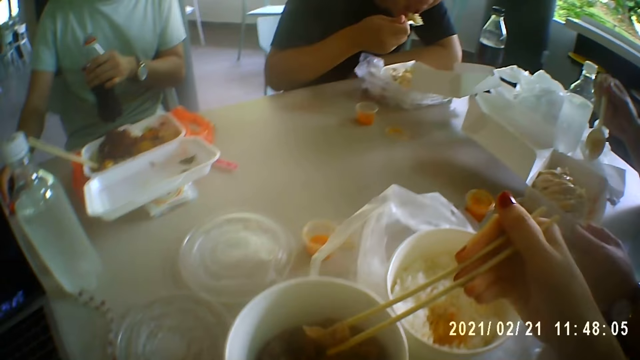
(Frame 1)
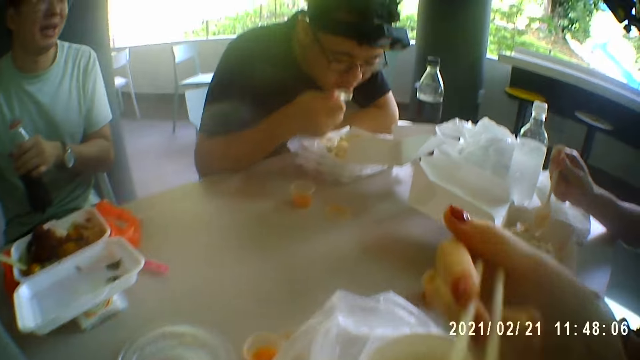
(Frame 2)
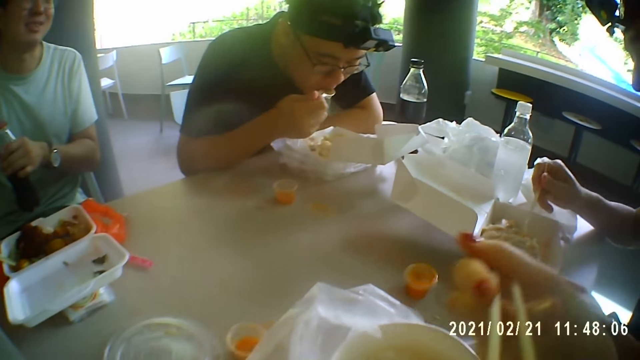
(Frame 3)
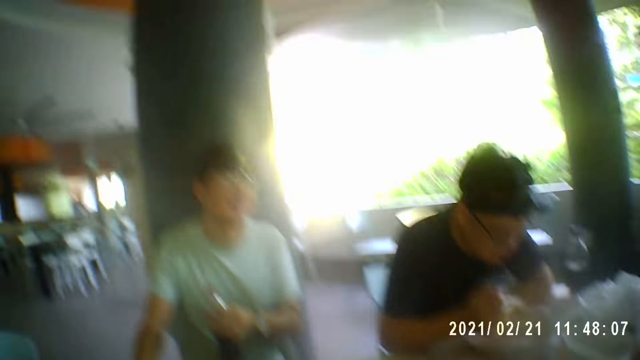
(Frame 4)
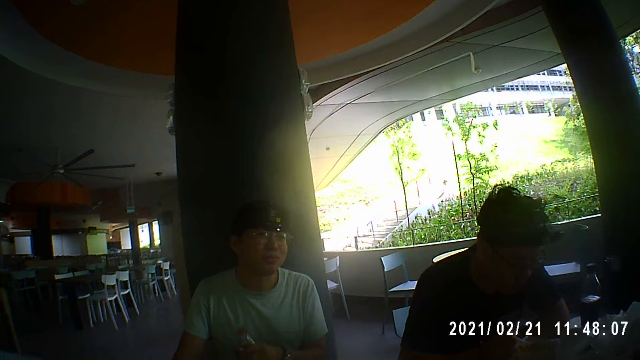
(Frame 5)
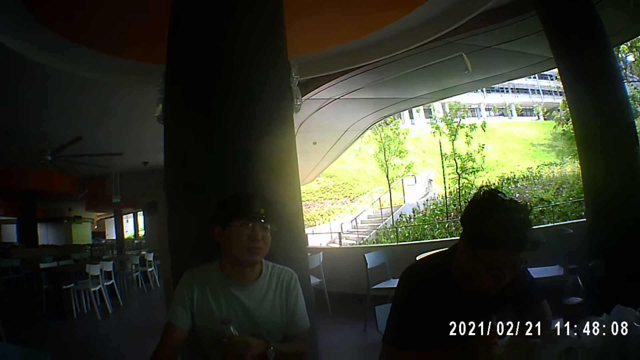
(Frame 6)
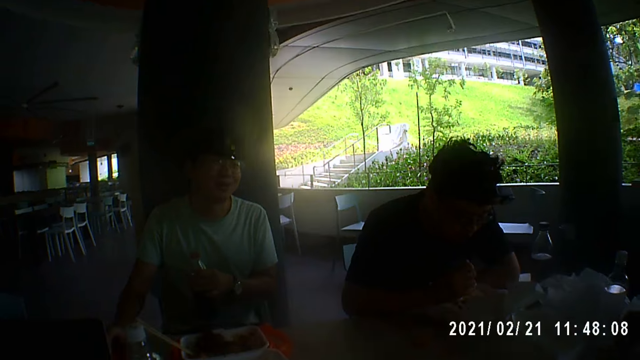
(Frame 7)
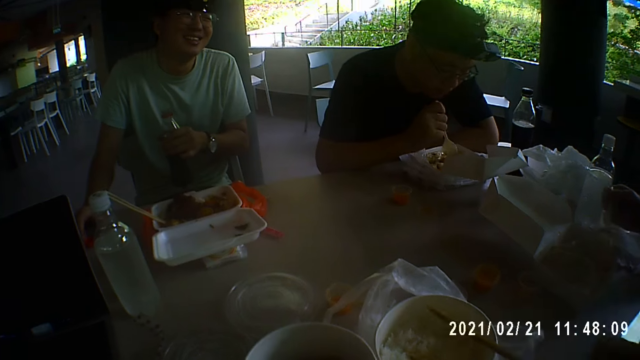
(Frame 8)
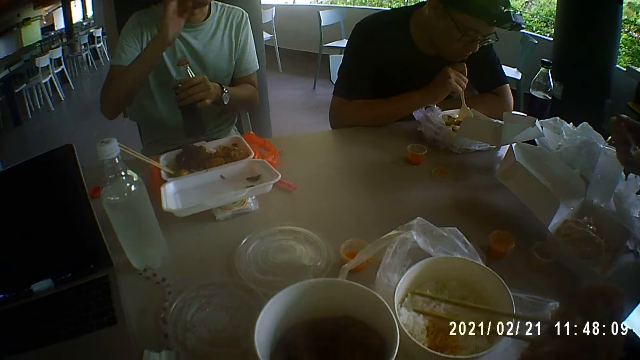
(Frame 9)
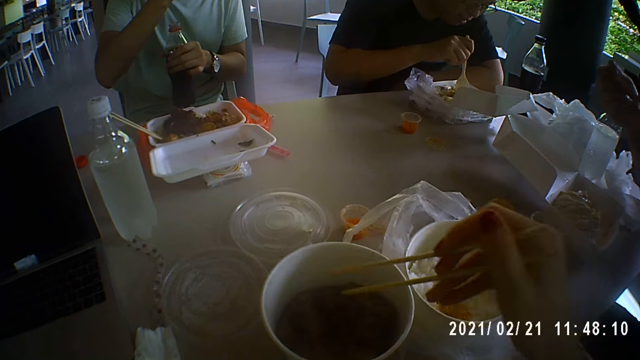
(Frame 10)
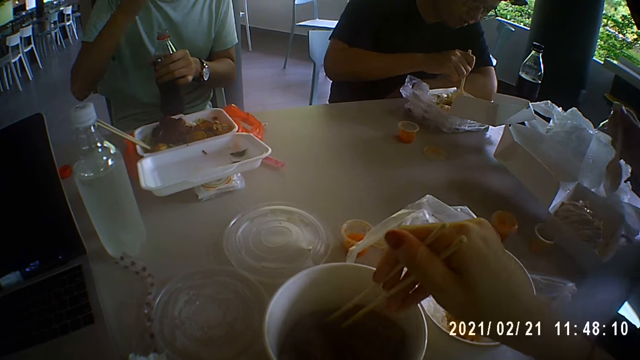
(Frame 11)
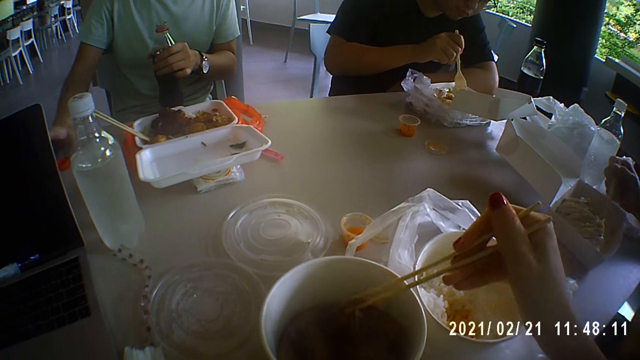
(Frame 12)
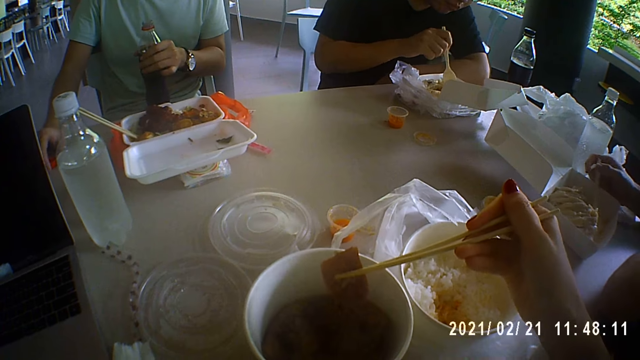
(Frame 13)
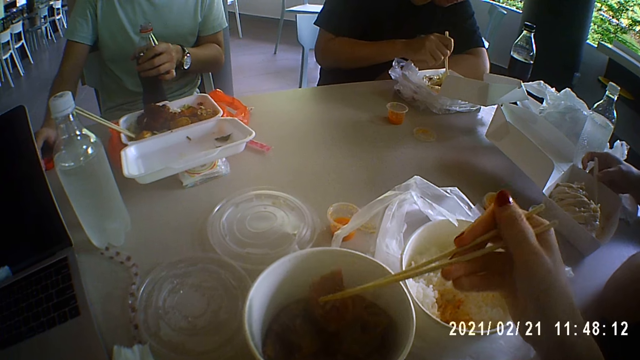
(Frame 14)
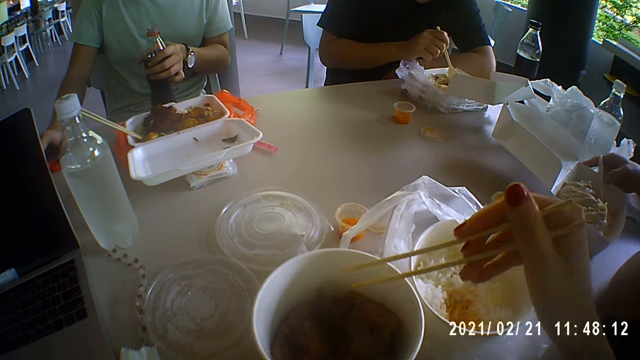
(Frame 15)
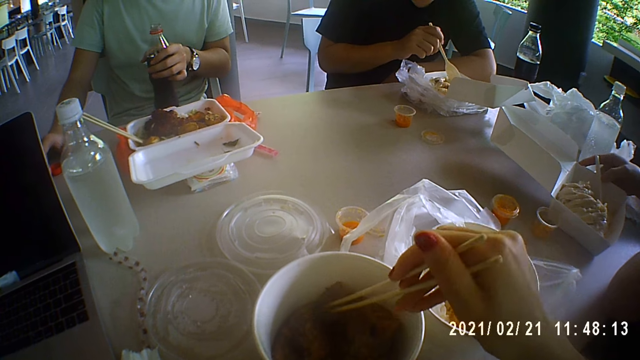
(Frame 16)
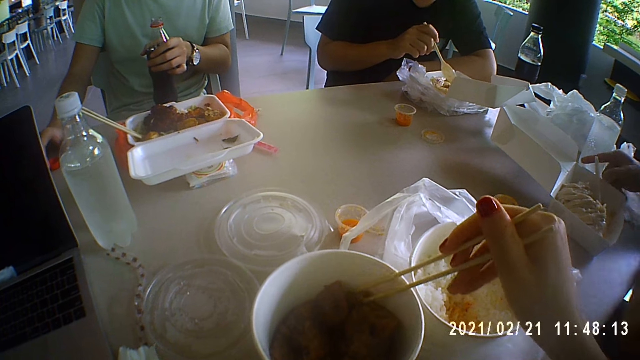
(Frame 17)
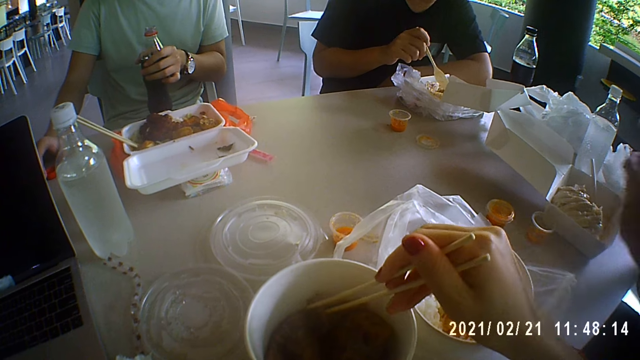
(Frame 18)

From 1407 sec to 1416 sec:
The camera wearer picks a chicken from the soup bowl with the chopsticks in her right hand. A man eats the rice with the spoon in his right hand. The camera wearer eats the chicken with the chopsticks in her right hand. Another man holds a spoon of rice in his right hand and eats the rice with the spoon in his right hand. A third man touches his nose with his right hand. The camera wearer picks the chicken from the soup bowl with the chopsticks in her right hand. The third man places his right hand on the lid of the cola on the table. The camera wearer drops the chicken in the soup bowl with the chopsticks in her right hand.

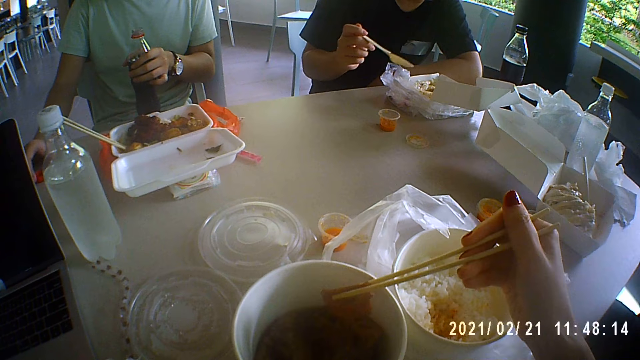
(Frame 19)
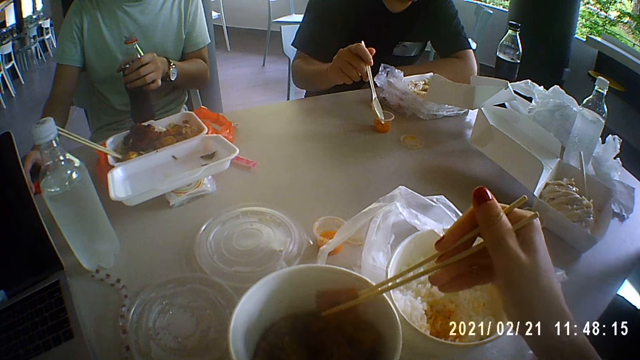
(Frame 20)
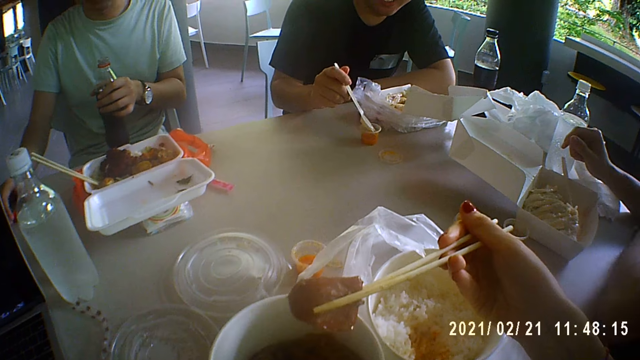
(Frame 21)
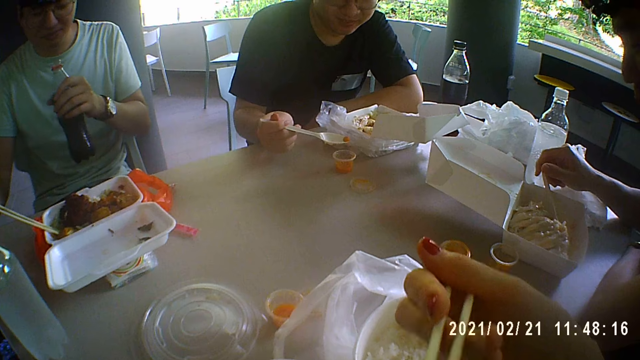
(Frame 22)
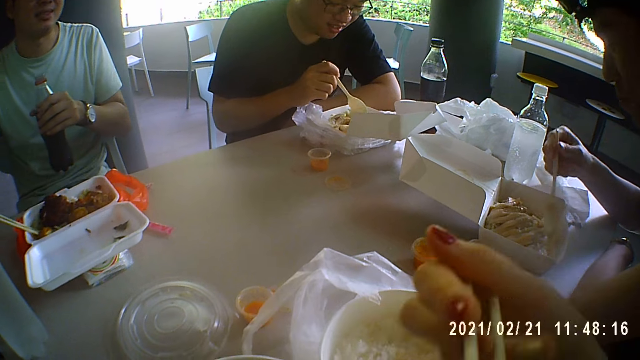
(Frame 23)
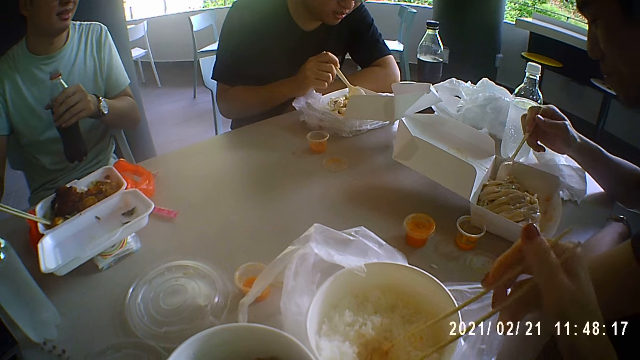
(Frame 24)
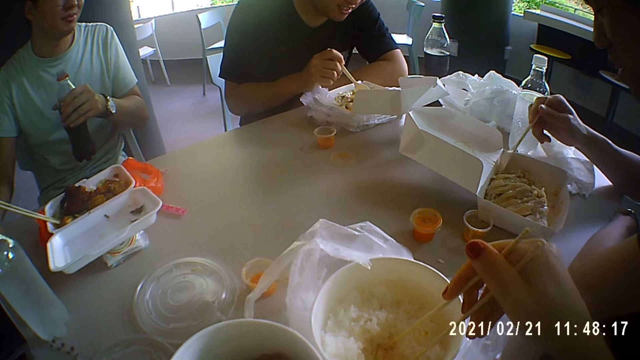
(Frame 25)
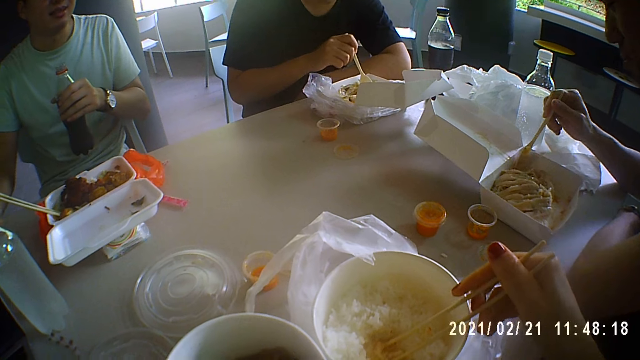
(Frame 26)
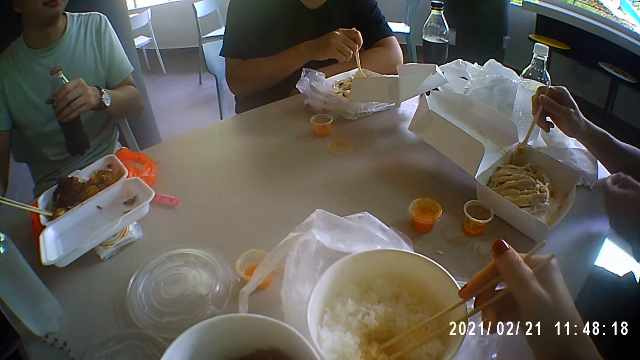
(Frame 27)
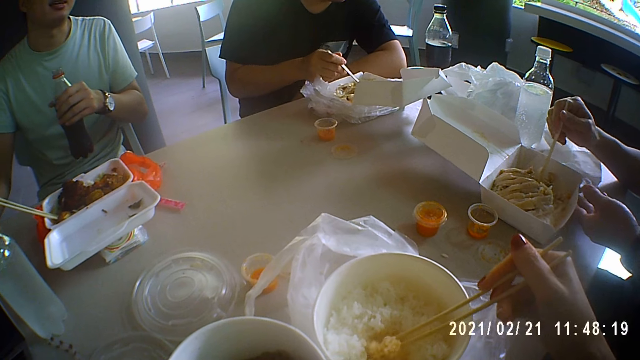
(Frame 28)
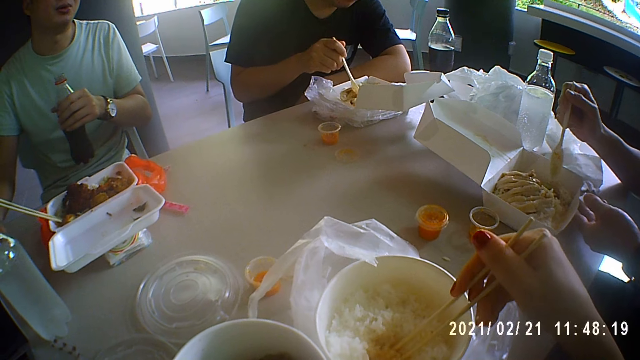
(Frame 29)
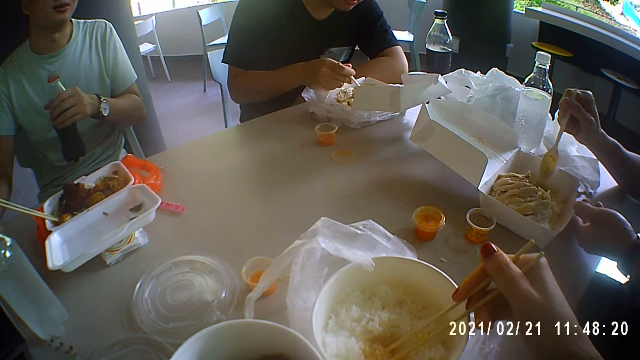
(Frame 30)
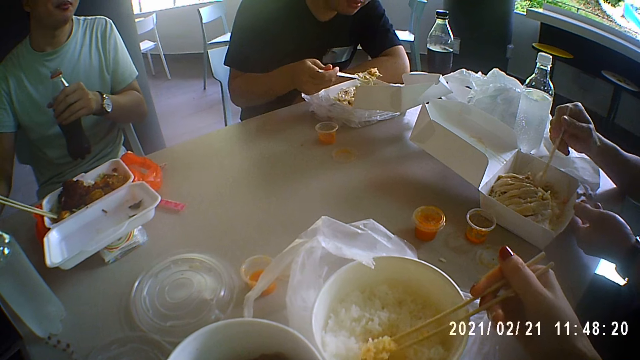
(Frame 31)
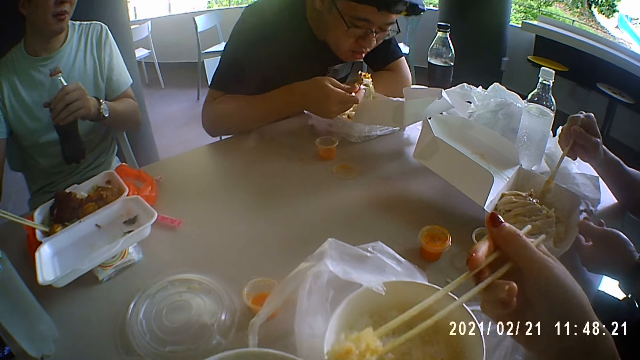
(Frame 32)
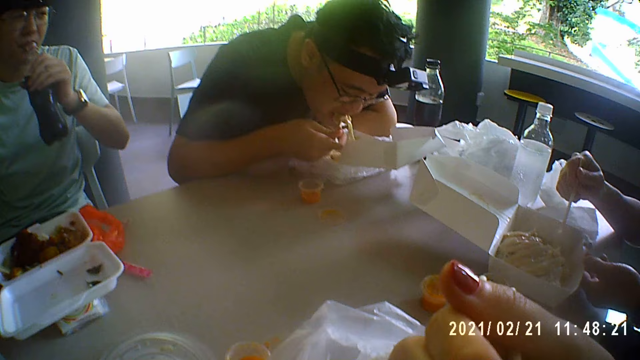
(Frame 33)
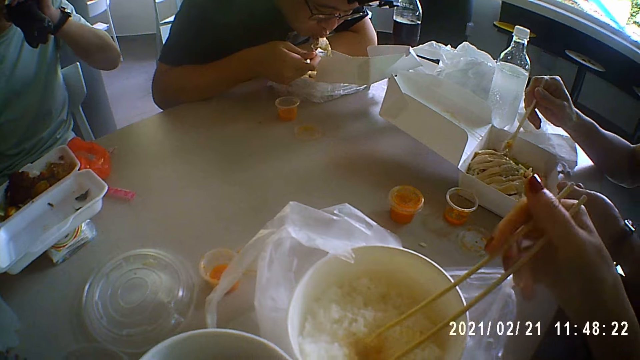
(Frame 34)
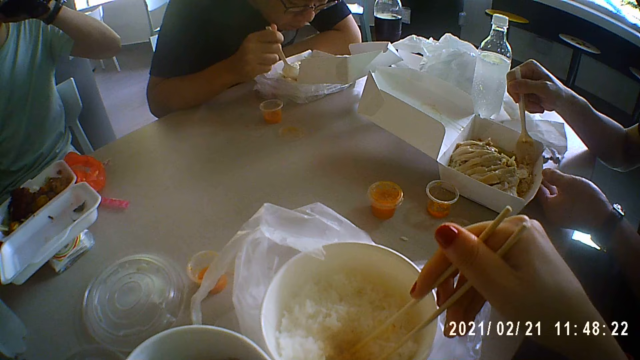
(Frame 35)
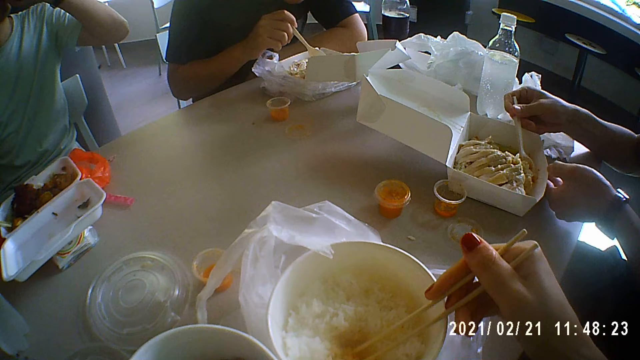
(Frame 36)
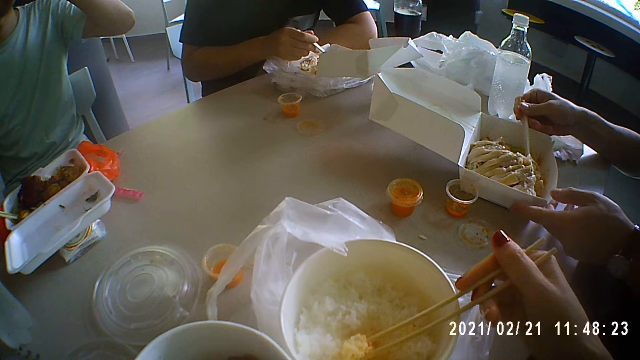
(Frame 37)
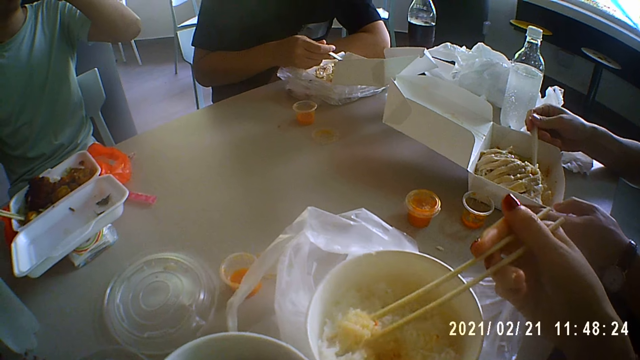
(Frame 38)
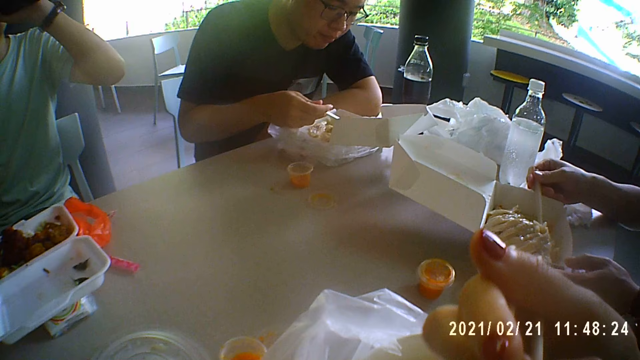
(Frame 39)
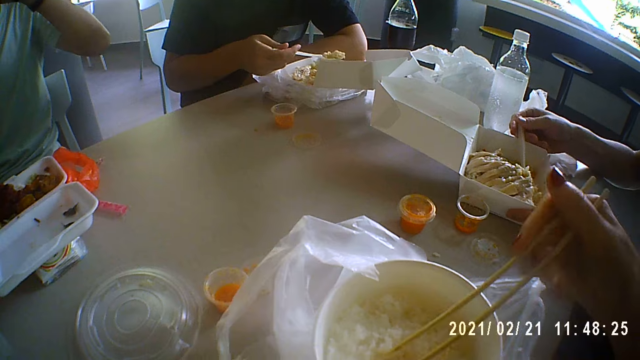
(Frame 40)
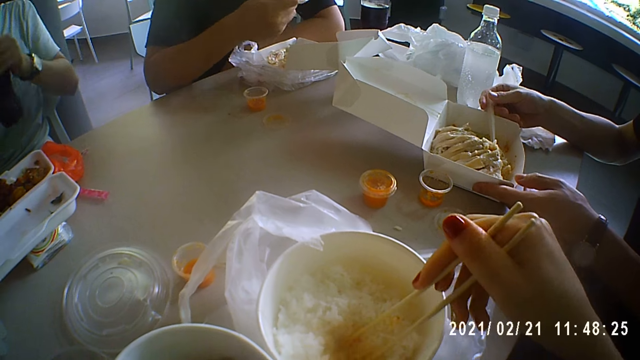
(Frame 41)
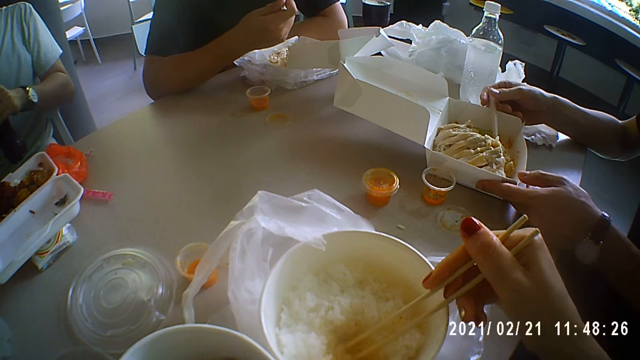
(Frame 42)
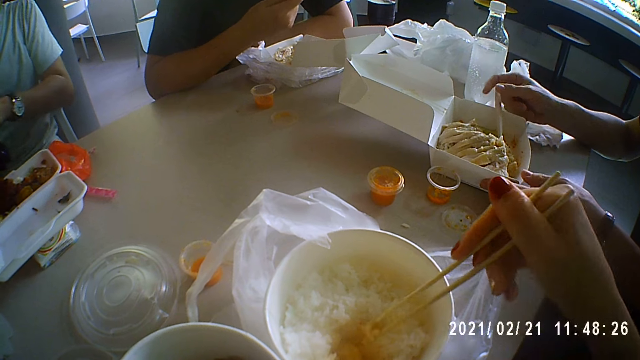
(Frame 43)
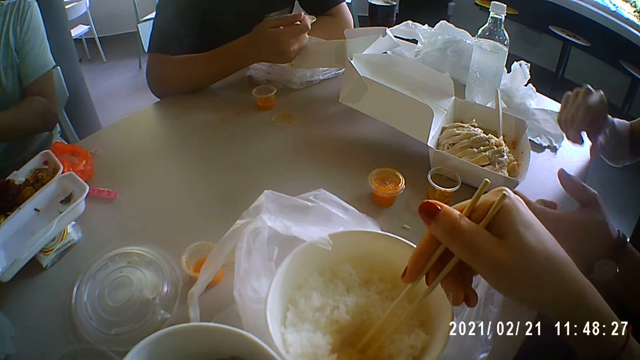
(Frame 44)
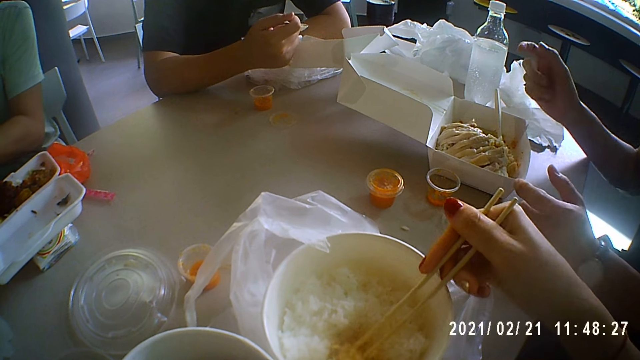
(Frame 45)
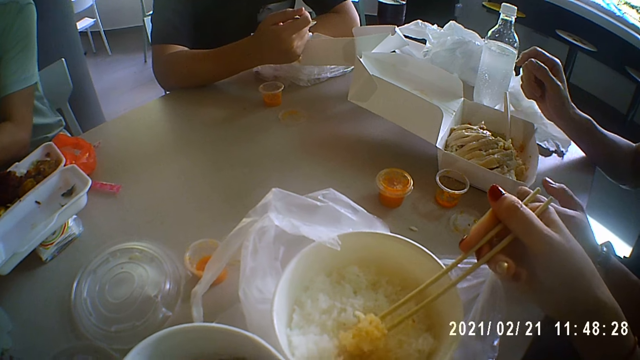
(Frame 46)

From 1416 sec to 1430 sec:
The camera wearer picks the chicken from the soup bowl with the chopsticks in her right hand. A man scoops sauce from a sauce cup on the table with the spoon in his right hand. The camera wearer eats the chicken with the chopsticks in her right hand. The man stirs the sauce with rice in the disposable container with the spoon in his right hand. Another man stirs the rice in the disposable container with the spoon in his right hand. The camera wearer takes rice from the bowl with the chopsticks in her right hand. The second man touches the disposable container with his left hand. The first man takes chicken from the disposable container with the spoon in his right hand and eats the chicken with the spoon in his right hand. The camera wearer eats the rice with the chopsticks in her right hand. A third man drinks from the bottle of cola in his left hand. The camera wearer takes rice from the bowl with the chopsticks in her right hand. The first man takes rice from the disposable container with the spoon in his right hand. The second man adjusts the disposable container on the table with his hands. The camera wearer eats the rice with the chopsticks in her right hand. She takes rice from the bowl with the chopsticks in her right hand. The second man eats the rice with the spoon in his right hand.
